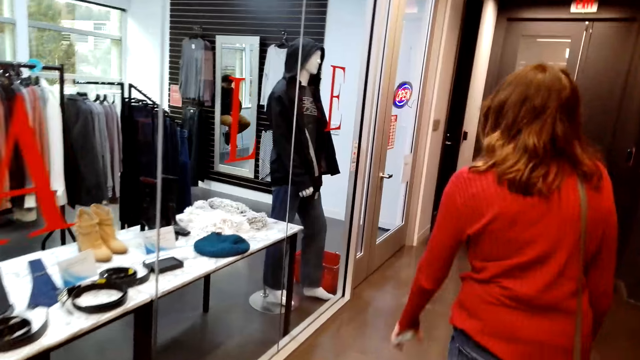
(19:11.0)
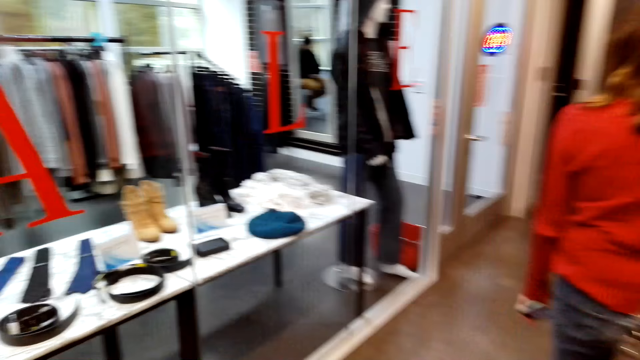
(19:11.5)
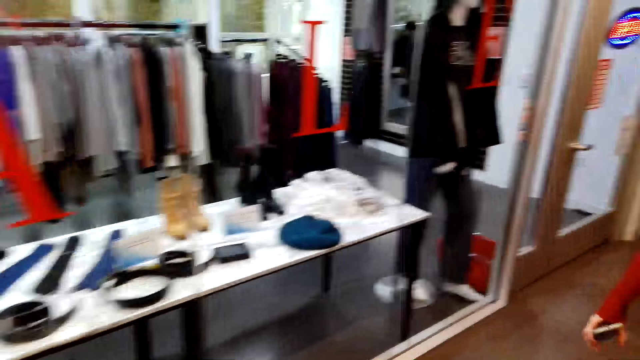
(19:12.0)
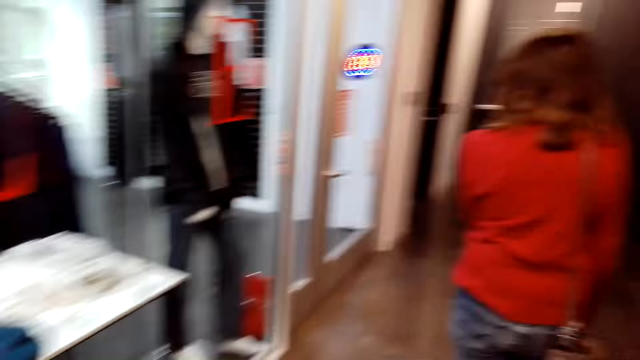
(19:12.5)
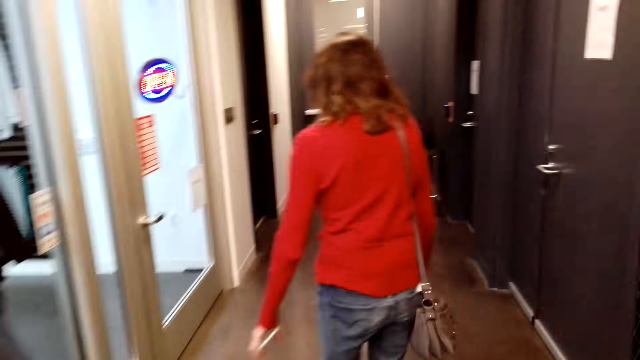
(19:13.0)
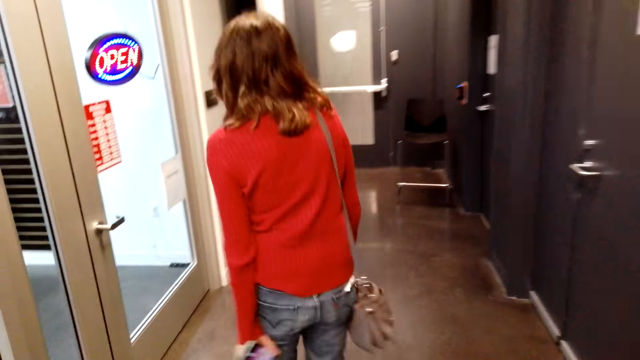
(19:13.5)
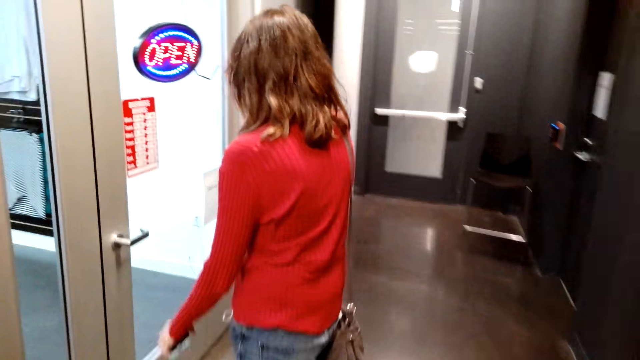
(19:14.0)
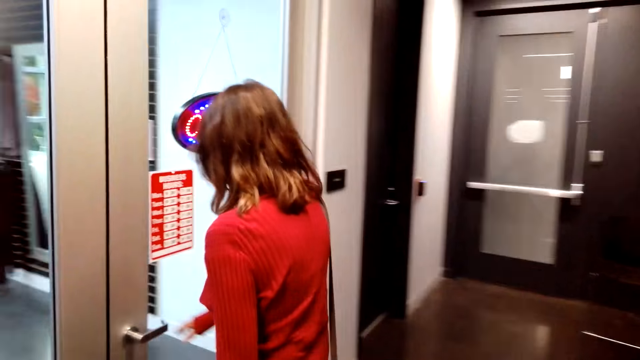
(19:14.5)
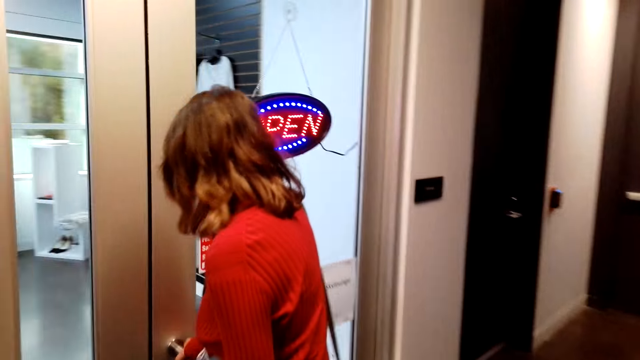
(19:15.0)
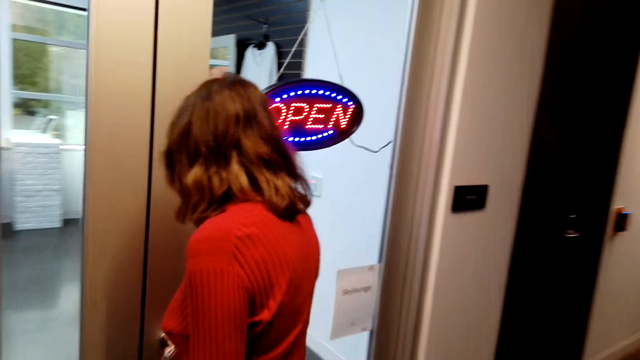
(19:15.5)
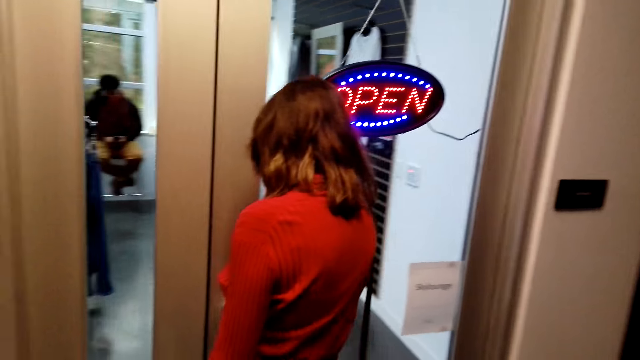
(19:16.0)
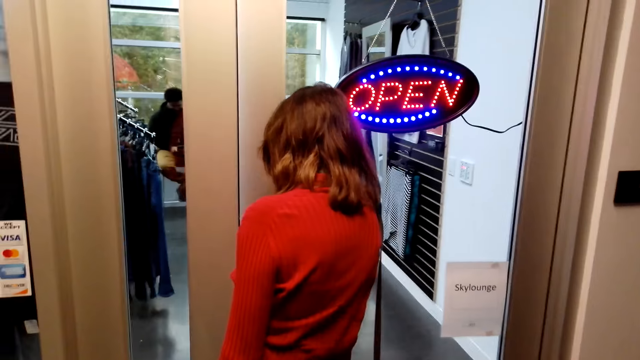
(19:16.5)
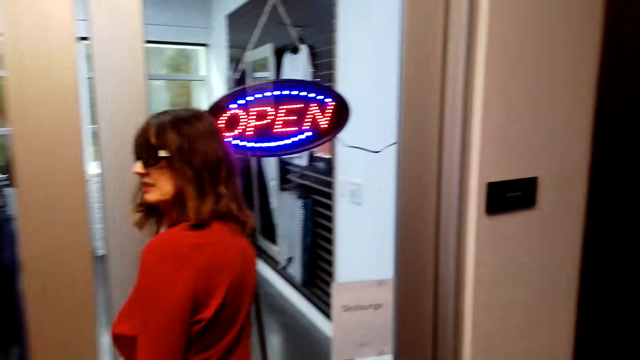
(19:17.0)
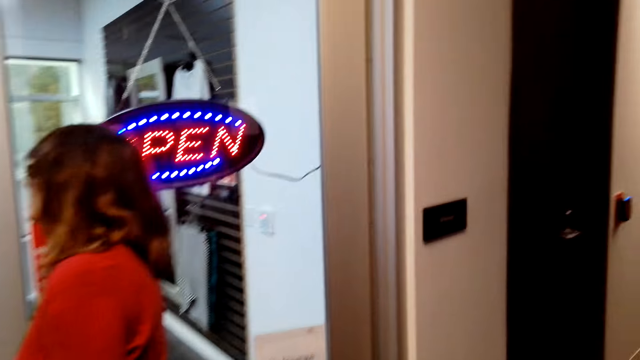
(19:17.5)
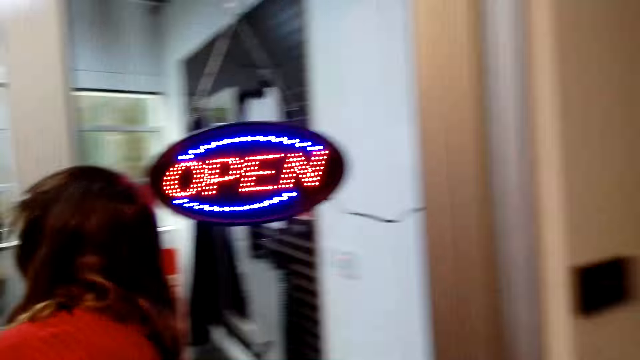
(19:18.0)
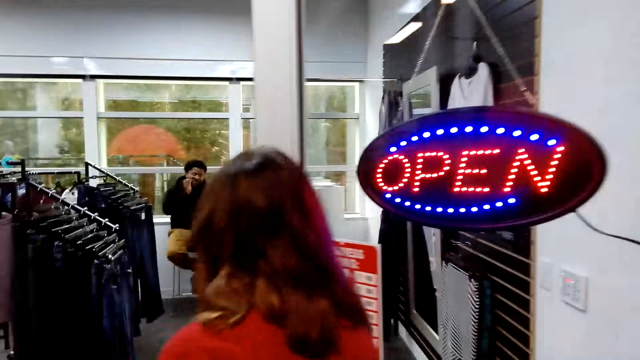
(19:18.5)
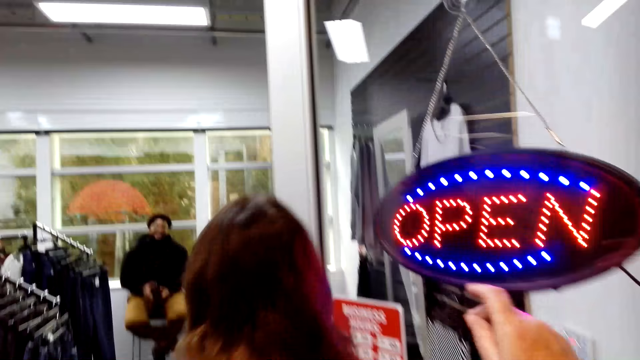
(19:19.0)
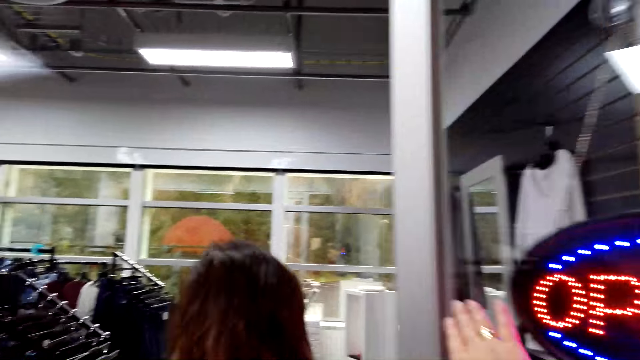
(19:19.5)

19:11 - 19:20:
A person folds their legs. The camera wearer moves around. A lady moves around. The lady opens the door. The lady holds the door knob. A man operates his phone. The lady walks into the boutique.

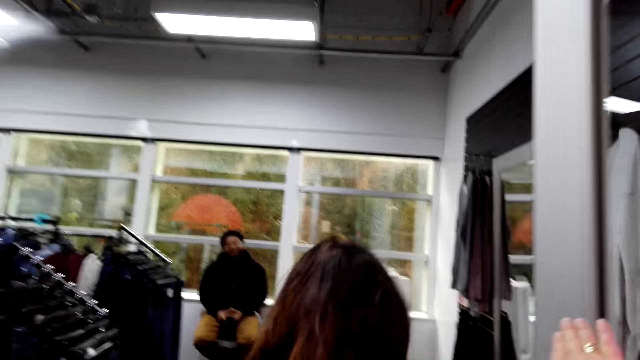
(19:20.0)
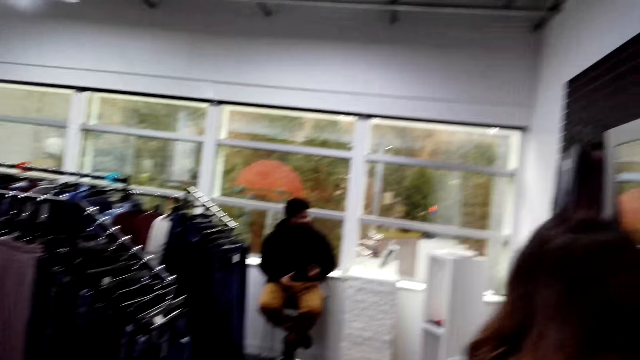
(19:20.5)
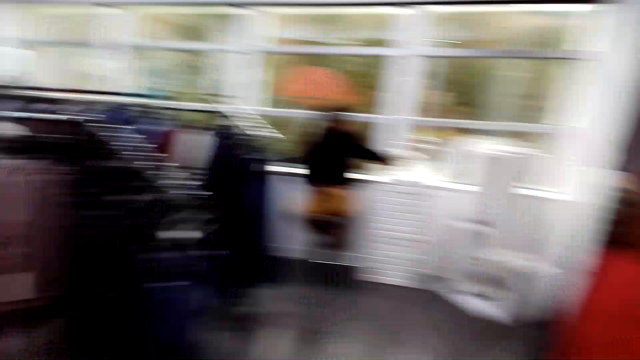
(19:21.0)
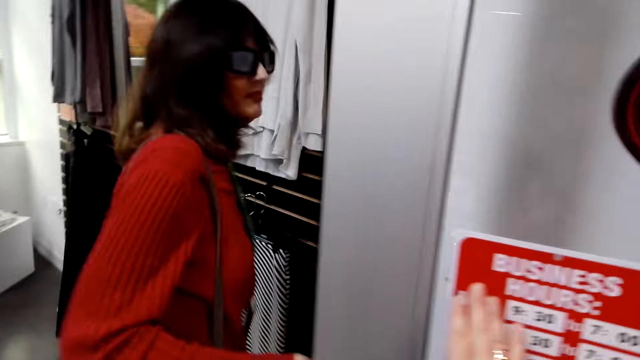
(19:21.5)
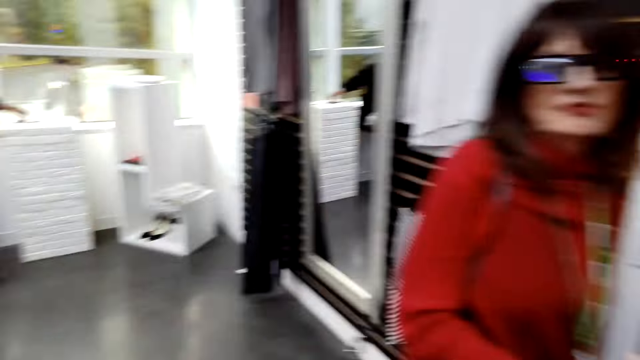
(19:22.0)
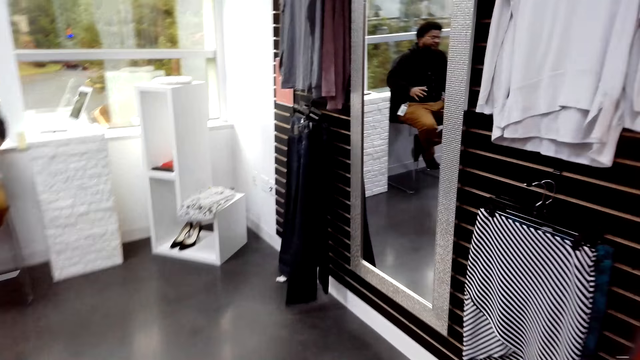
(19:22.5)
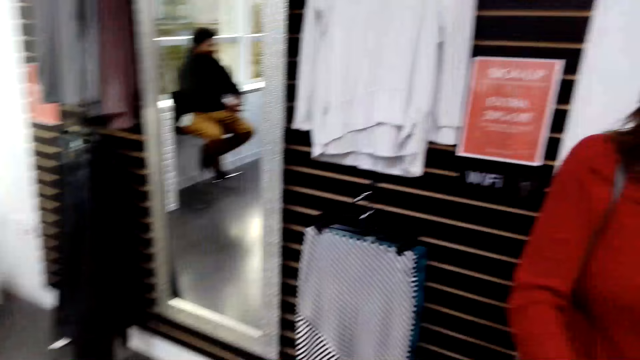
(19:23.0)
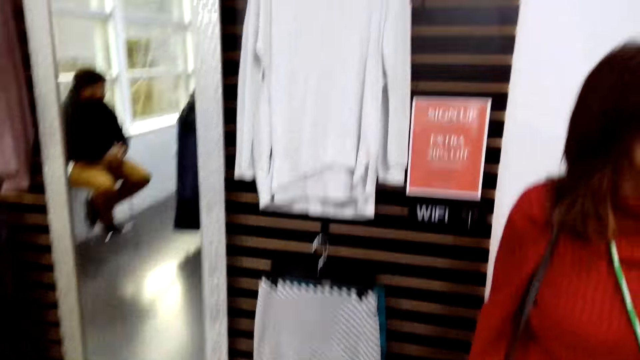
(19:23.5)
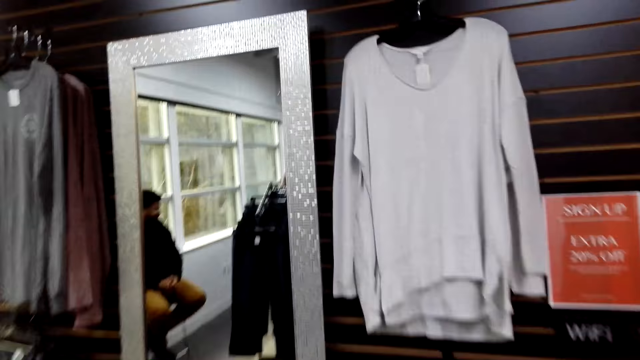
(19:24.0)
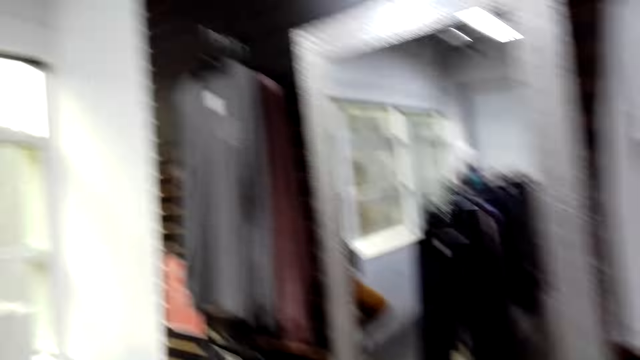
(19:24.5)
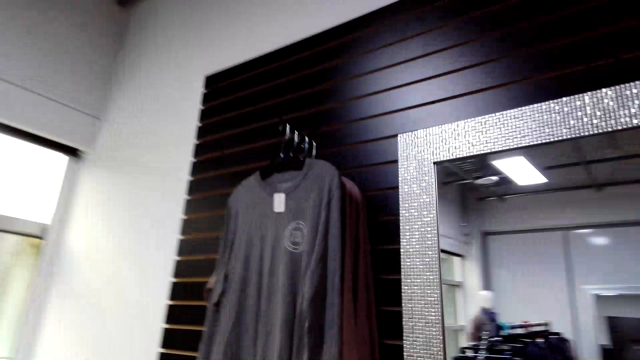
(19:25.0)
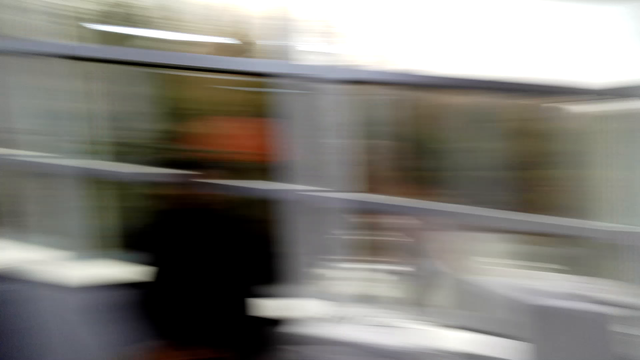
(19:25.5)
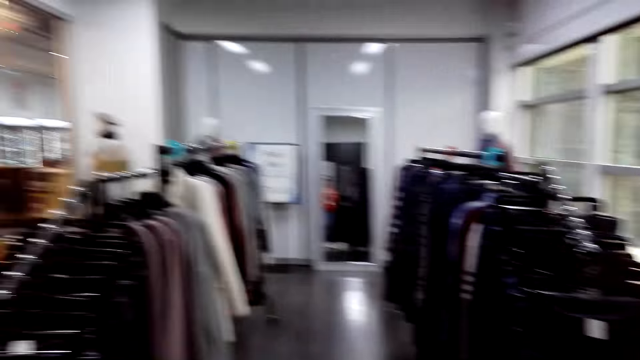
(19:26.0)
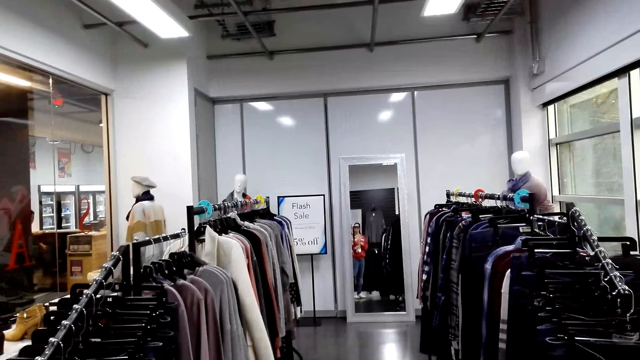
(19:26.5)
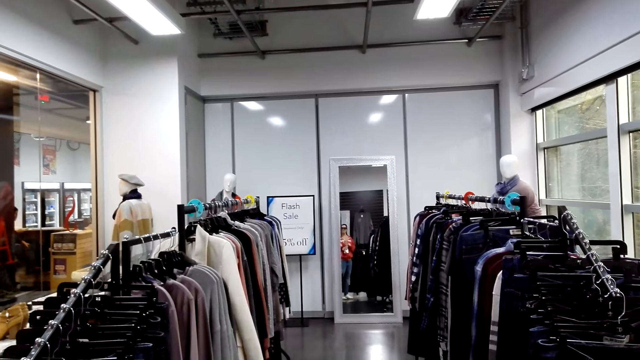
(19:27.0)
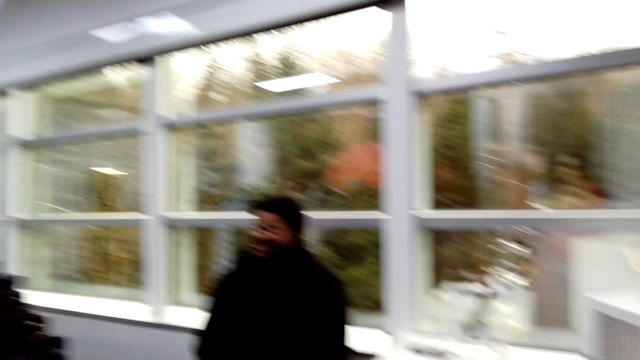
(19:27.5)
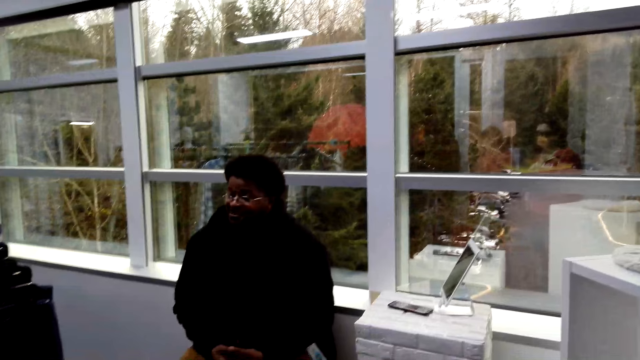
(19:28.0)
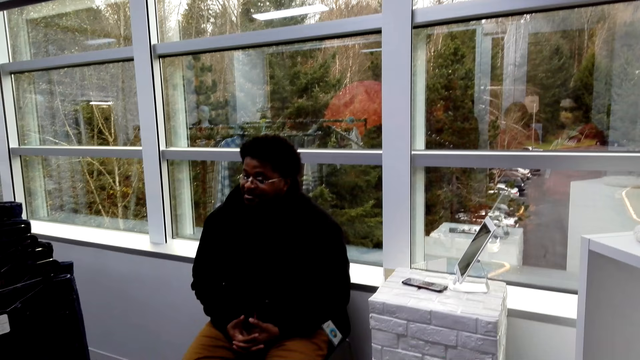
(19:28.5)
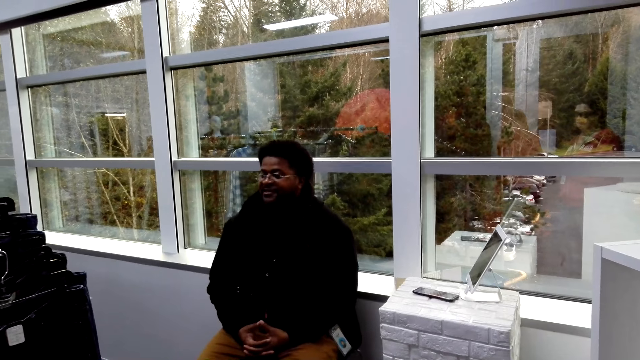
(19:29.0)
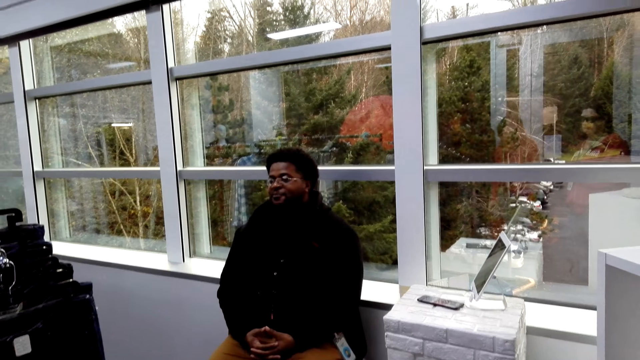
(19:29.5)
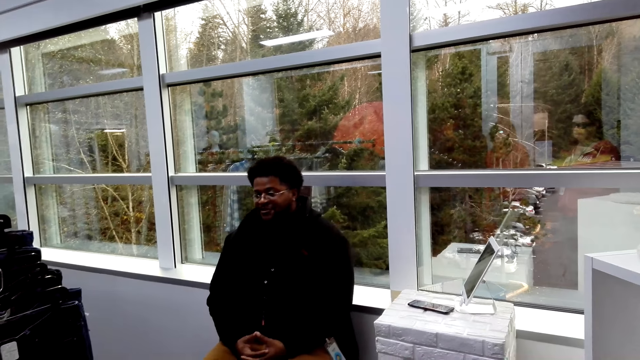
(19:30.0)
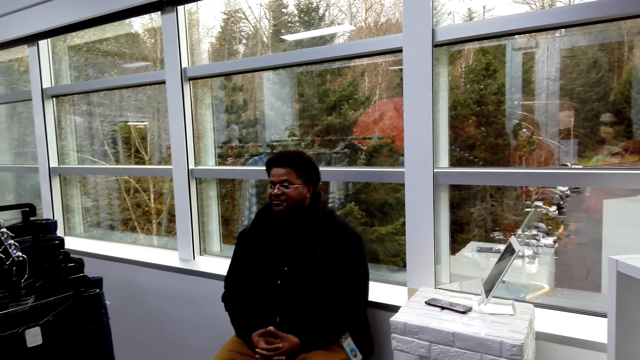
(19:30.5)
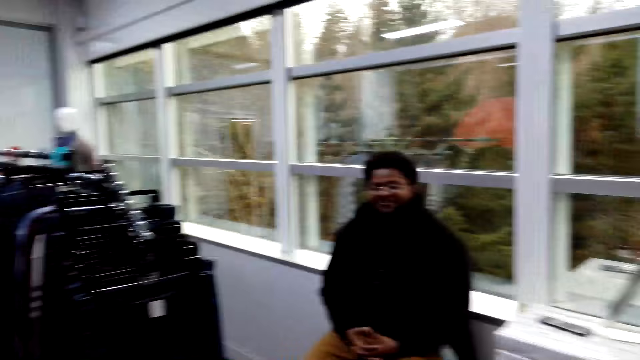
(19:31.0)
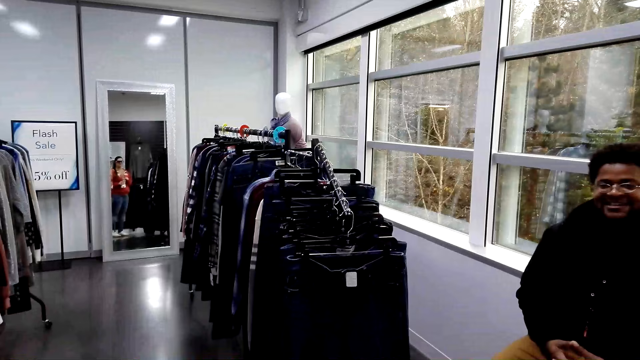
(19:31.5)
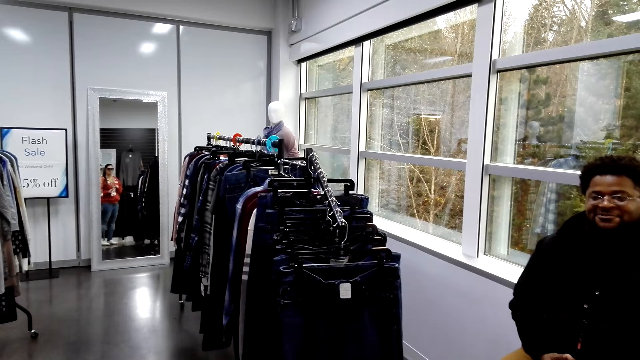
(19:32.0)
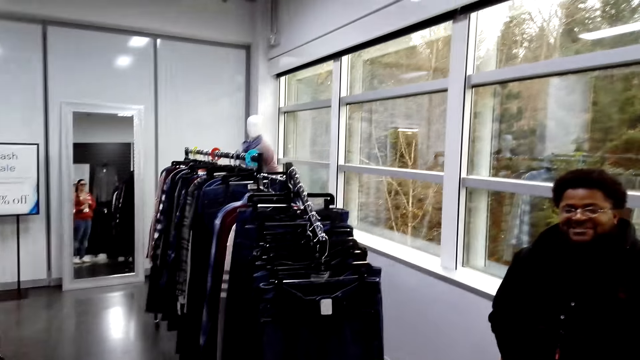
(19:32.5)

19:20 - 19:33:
A person interacts with a lady. The lady walks around the boutique. A man operates his phone. The camera wearer walks around the supermarket. The lady moves her hands. The lady stares at the mirror. The camera wearer moves around. The man sits on the chair. The person interacts with the lady. The lady looks at the mirror.
